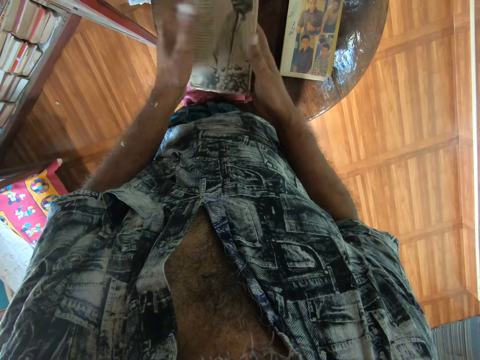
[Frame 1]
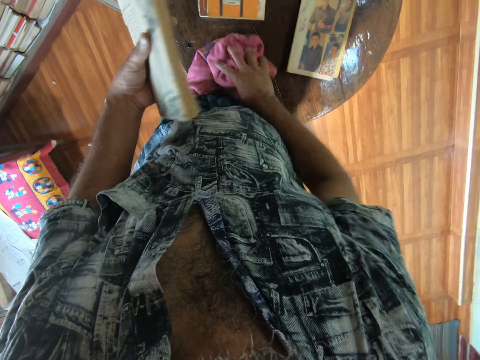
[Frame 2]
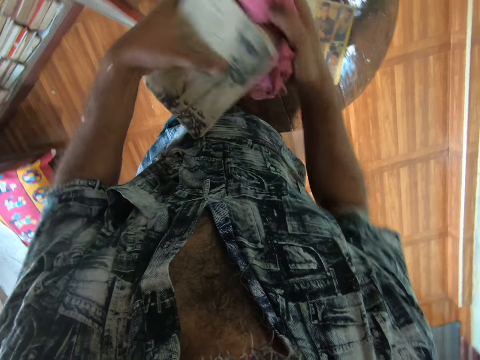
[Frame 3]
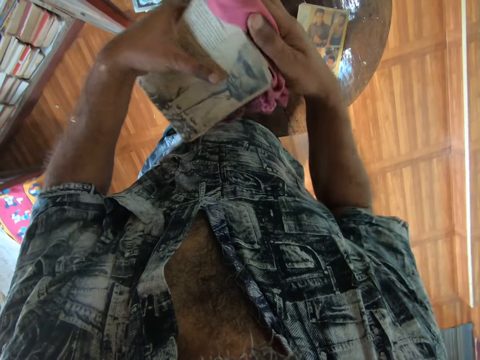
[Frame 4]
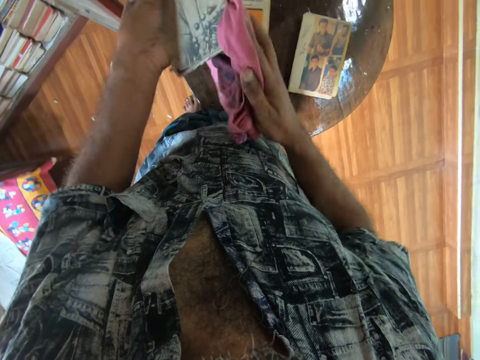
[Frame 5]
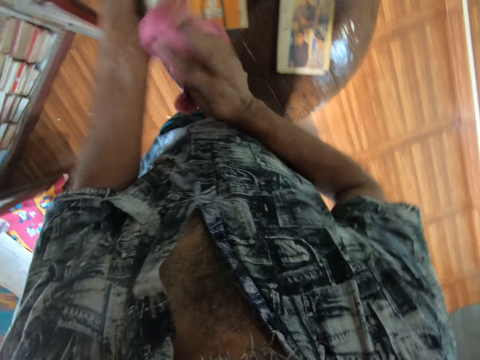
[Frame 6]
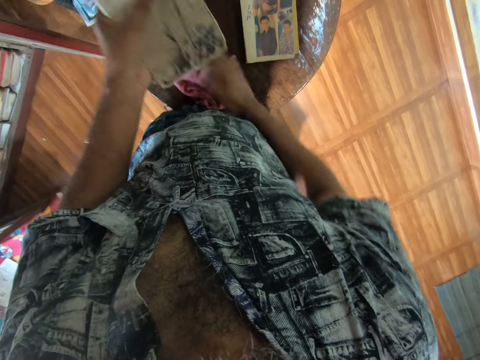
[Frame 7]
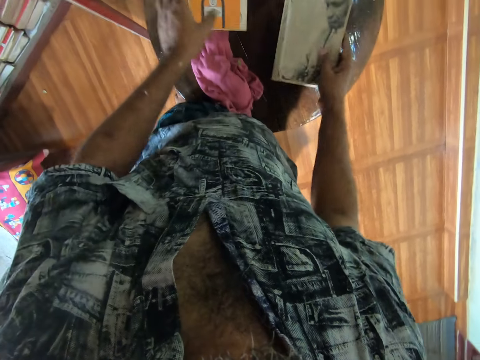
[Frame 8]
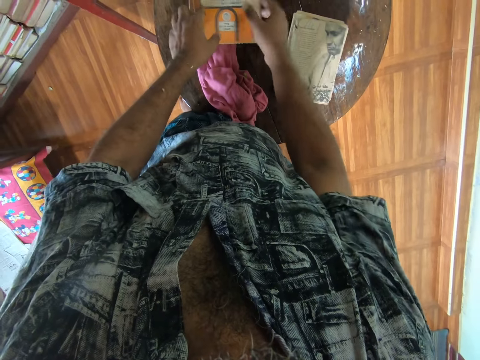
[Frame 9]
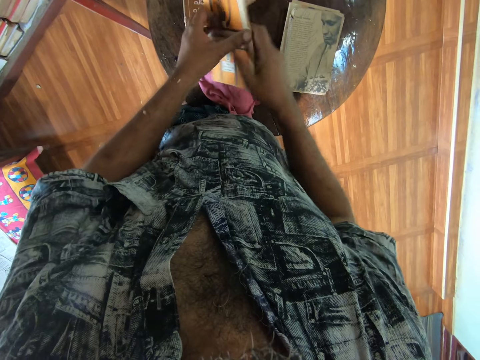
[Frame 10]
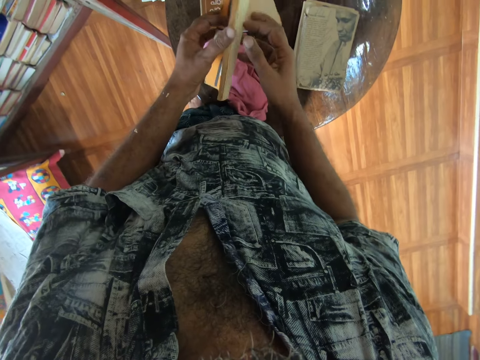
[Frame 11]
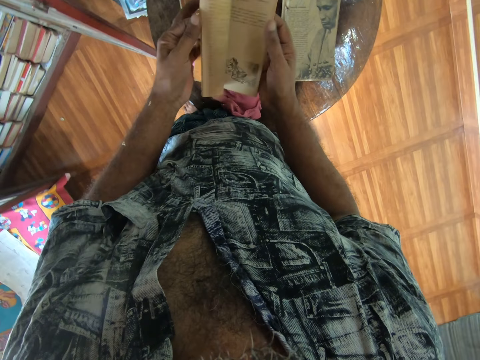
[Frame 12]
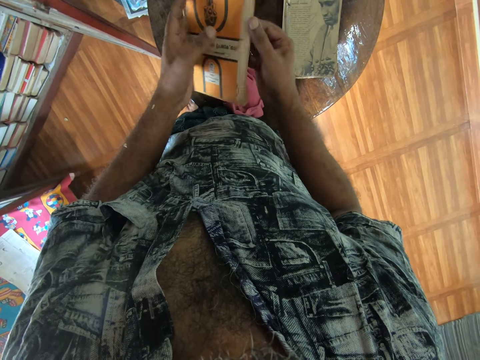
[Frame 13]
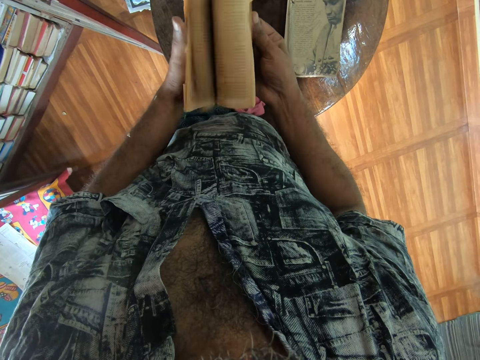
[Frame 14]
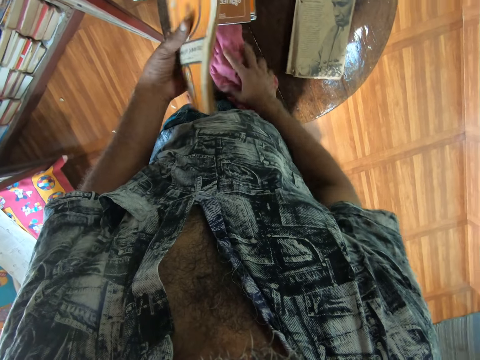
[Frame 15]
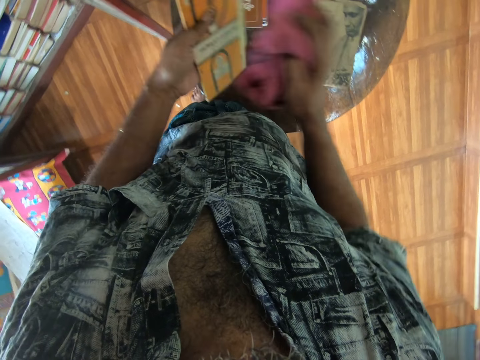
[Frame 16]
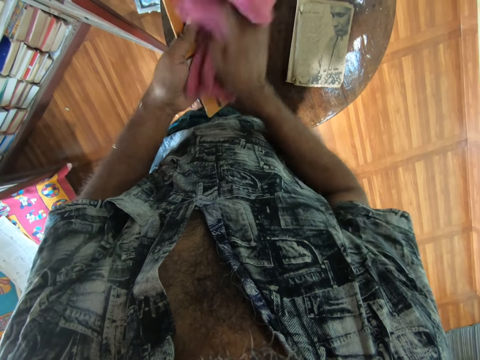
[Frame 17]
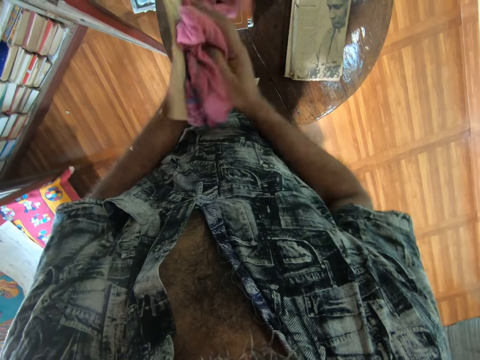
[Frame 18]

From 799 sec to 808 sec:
The camera wearer picks a cloth from the table. They wipe the book with the cloth. They drop the cloth on the table. They put the book on the table. They pick a book. They open the pages of the book. They pick the cloth. They wipe the book with the cloth.

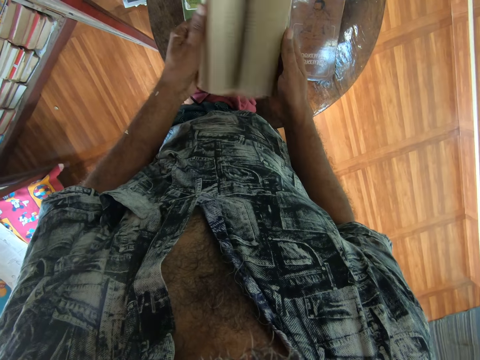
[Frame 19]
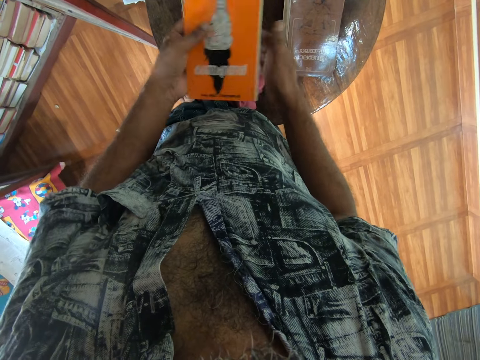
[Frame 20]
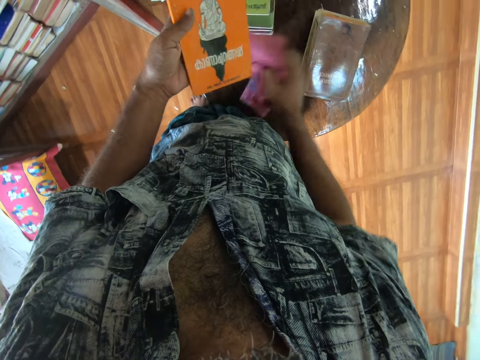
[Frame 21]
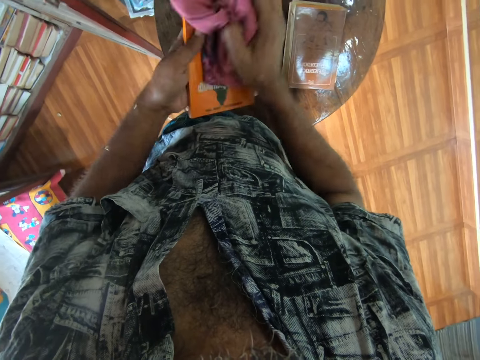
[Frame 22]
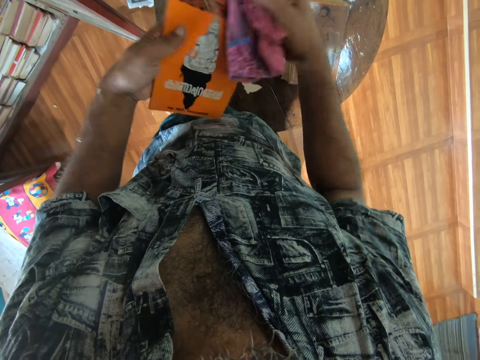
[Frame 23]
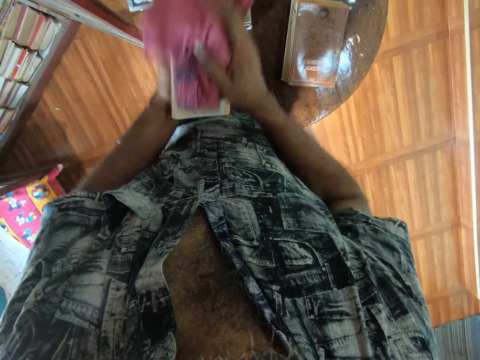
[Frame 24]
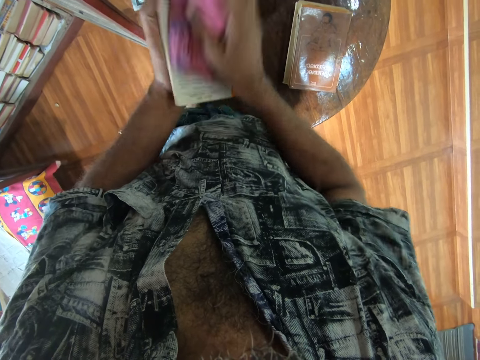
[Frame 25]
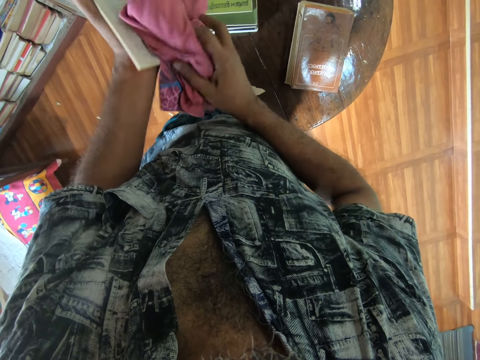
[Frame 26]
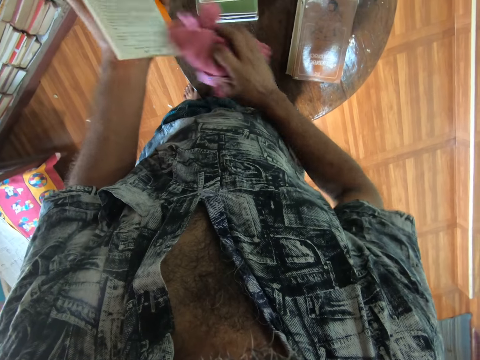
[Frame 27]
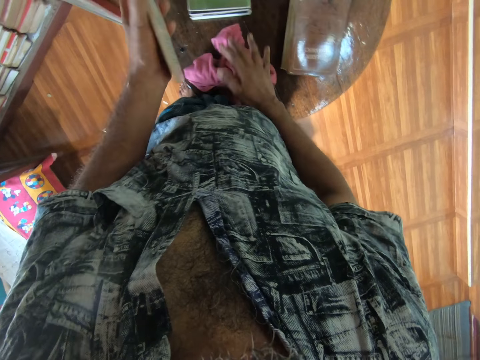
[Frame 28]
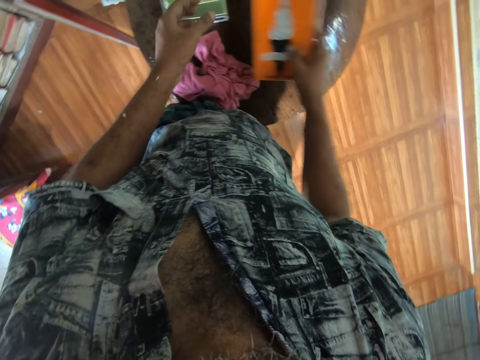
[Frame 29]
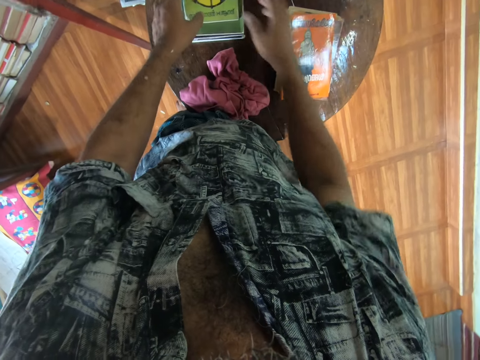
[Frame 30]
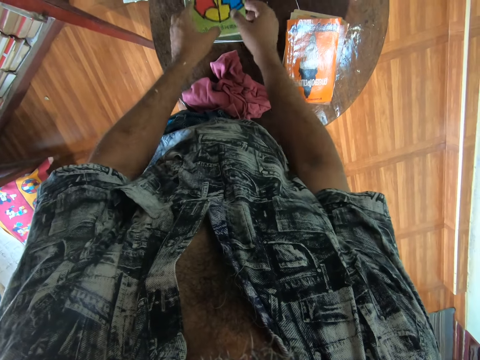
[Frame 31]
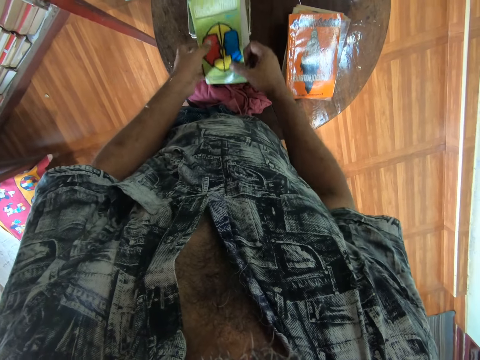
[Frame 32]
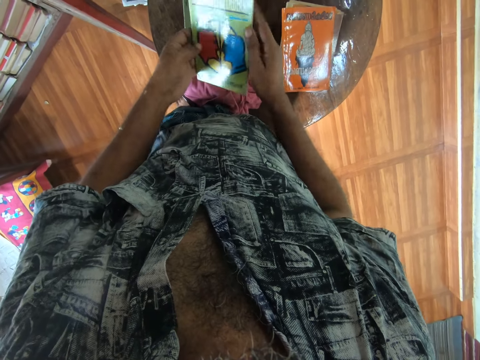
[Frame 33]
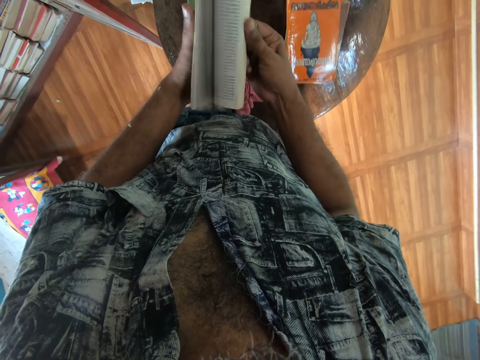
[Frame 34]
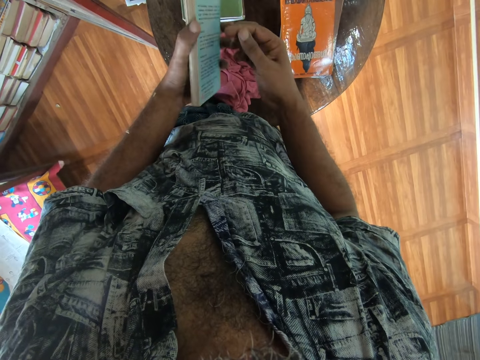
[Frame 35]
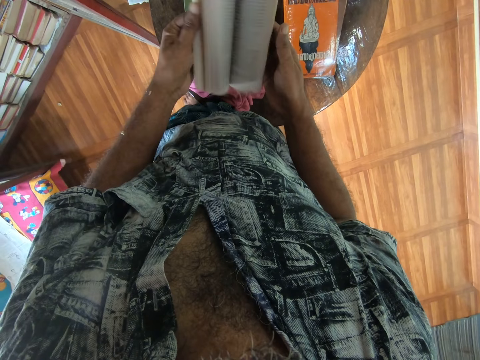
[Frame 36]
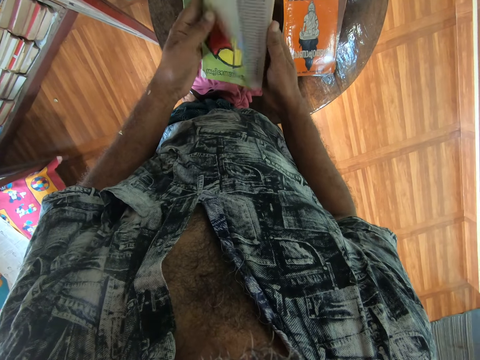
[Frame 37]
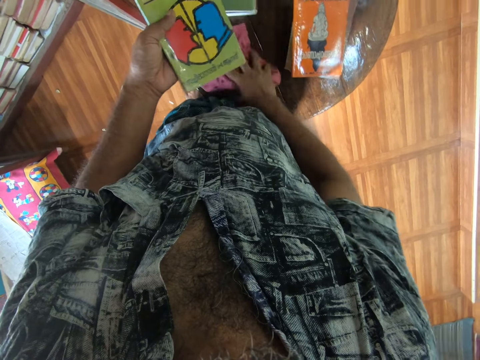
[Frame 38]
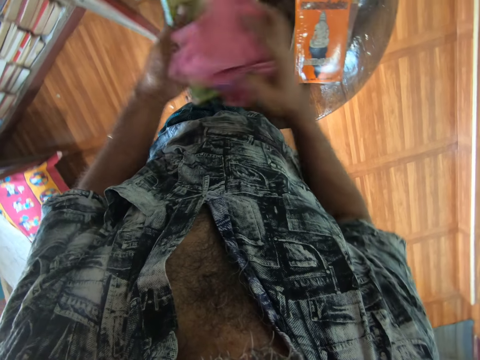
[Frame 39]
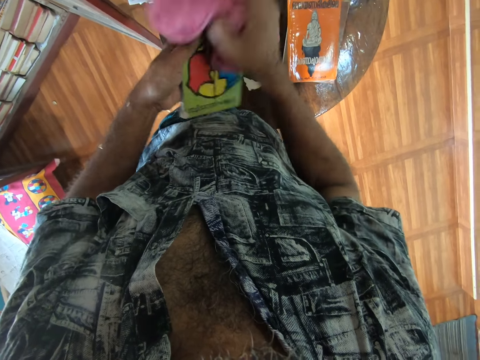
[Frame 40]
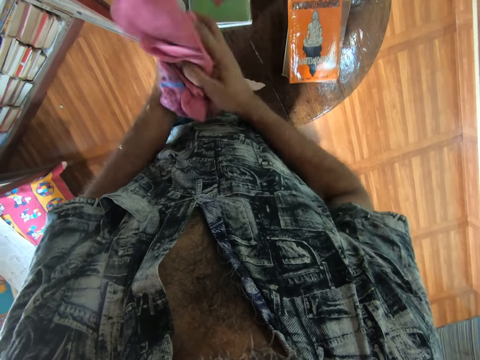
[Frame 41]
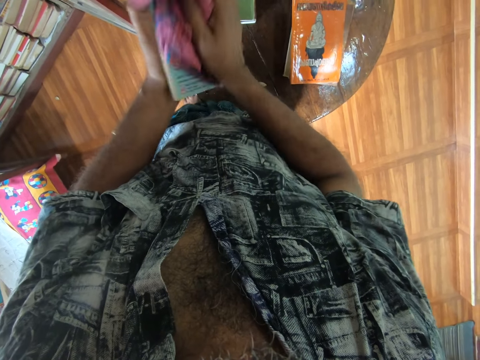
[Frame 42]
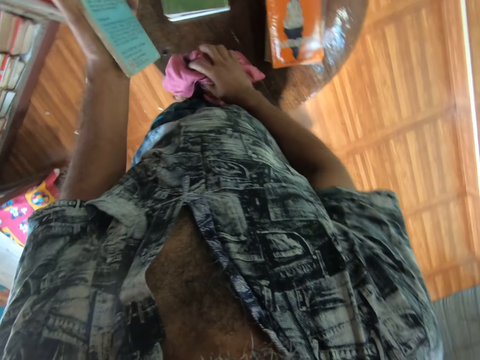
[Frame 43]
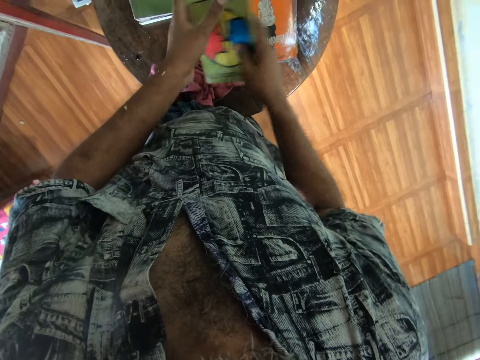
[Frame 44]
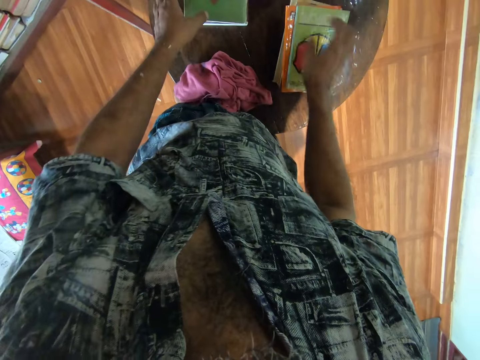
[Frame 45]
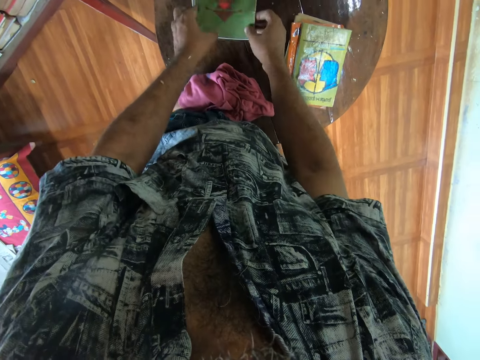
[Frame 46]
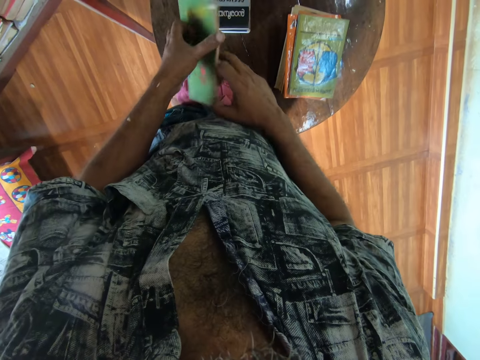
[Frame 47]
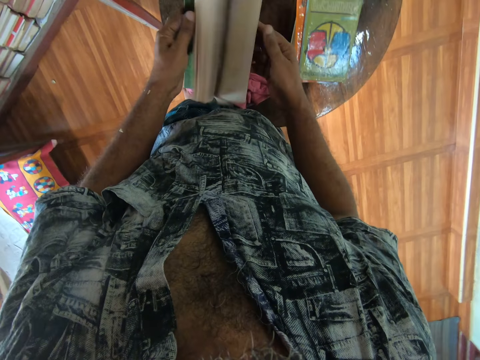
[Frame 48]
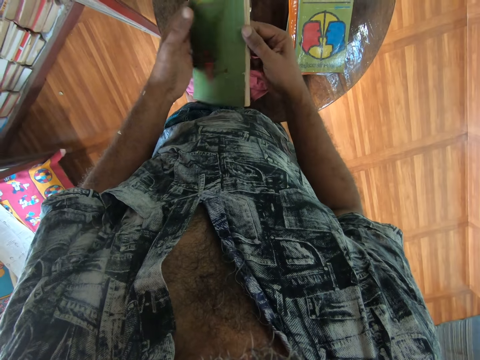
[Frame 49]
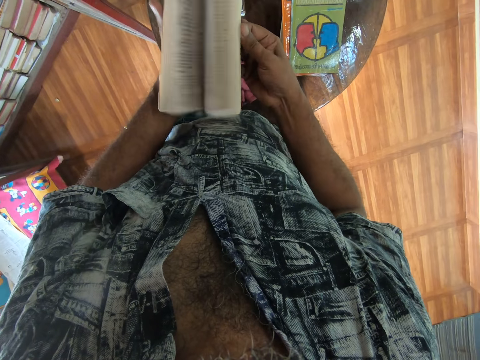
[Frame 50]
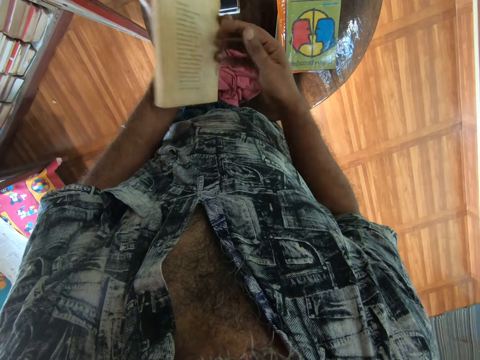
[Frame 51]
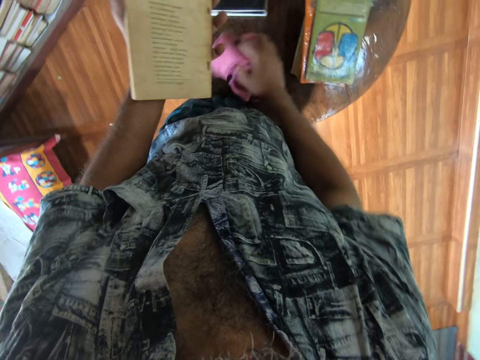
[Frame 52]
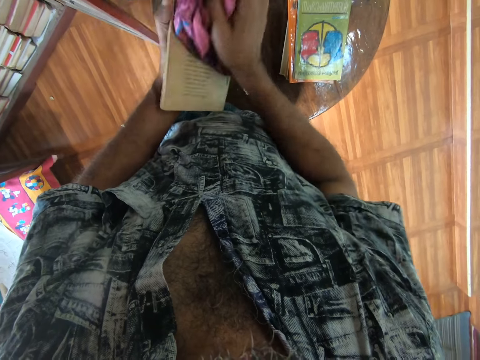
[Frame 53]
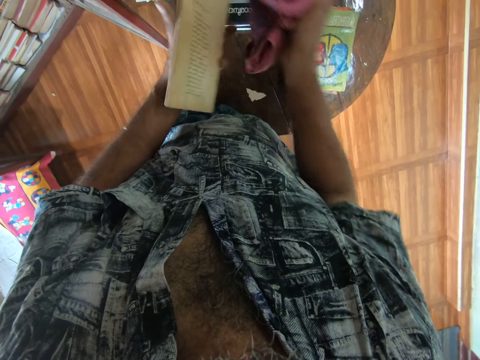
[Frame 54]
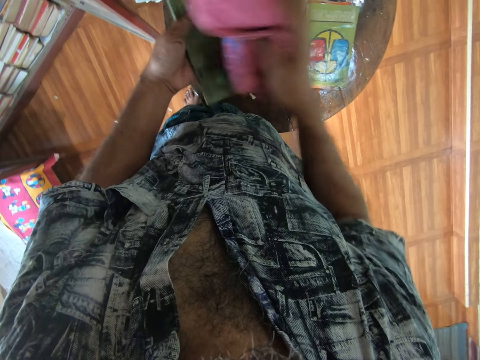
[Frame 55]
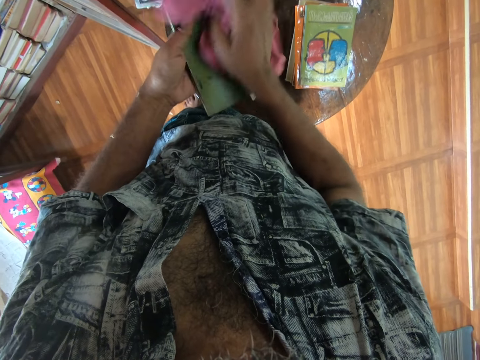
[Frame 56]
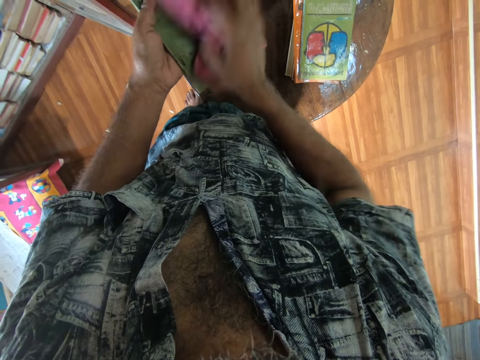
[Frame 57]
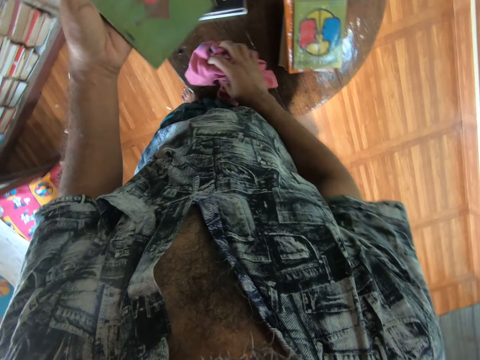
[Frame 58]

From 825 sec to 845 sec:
The camera wearer picks a cloth. They wipe the book with the cloth. They put the cloth on the table. They put the book on the table. They pick the book. They open the book pages. They peruse through the book. They pick the cloth. They wipe the book. They put the cloth on the table. They put the book on the table. They pick the book. They open the book pages. They peruse through the book. They pick the cloth. They wipe the book.
